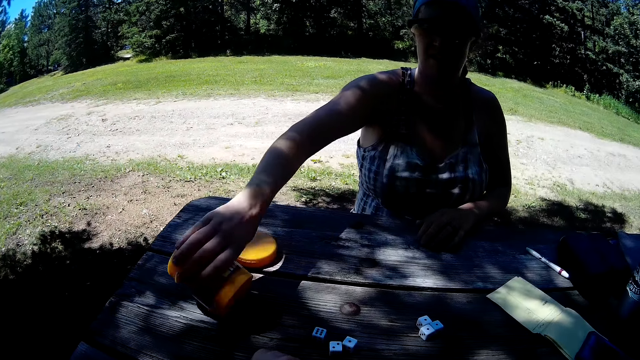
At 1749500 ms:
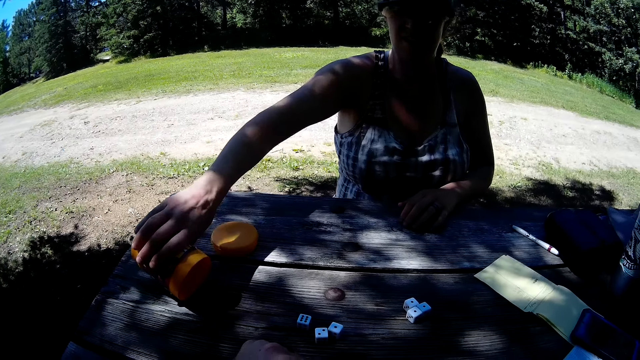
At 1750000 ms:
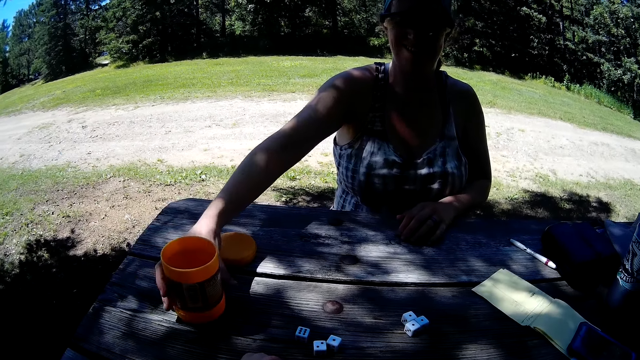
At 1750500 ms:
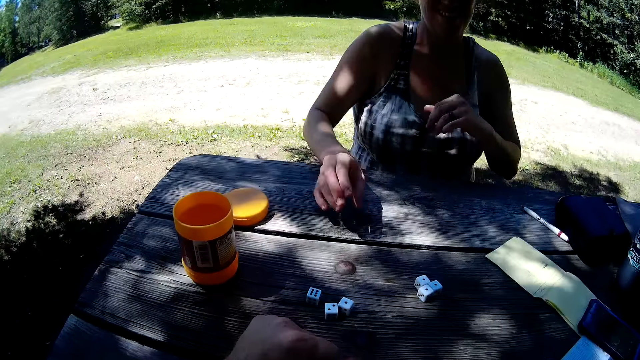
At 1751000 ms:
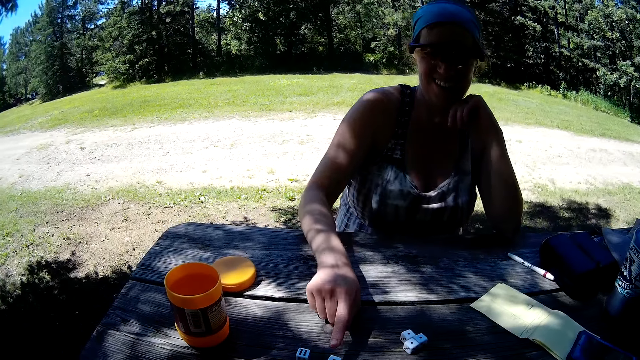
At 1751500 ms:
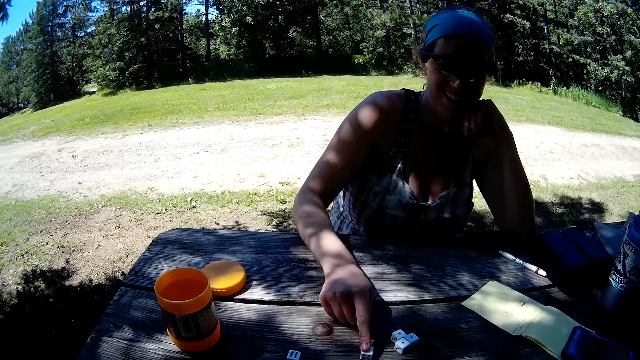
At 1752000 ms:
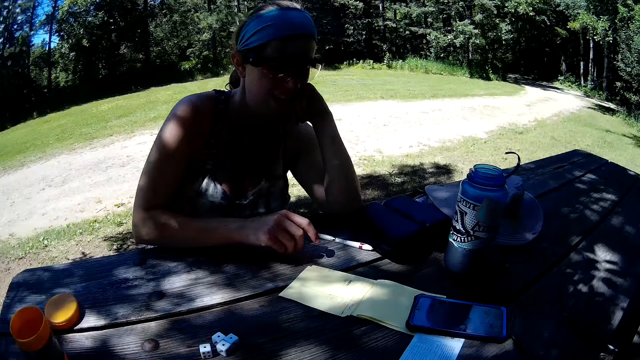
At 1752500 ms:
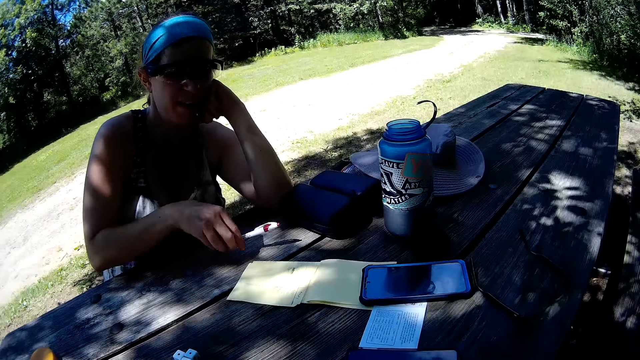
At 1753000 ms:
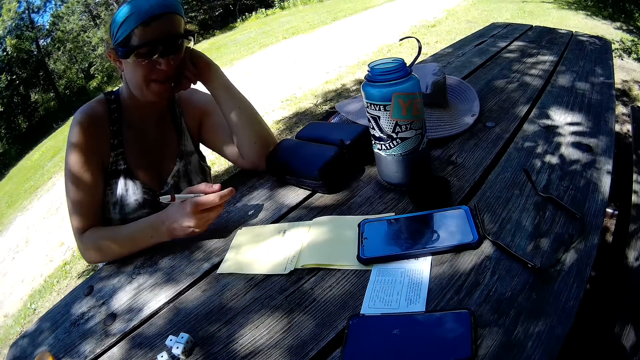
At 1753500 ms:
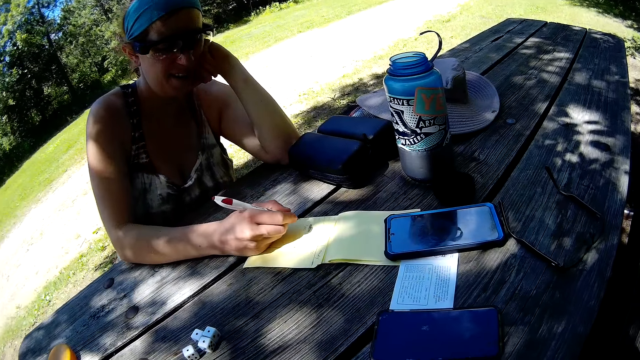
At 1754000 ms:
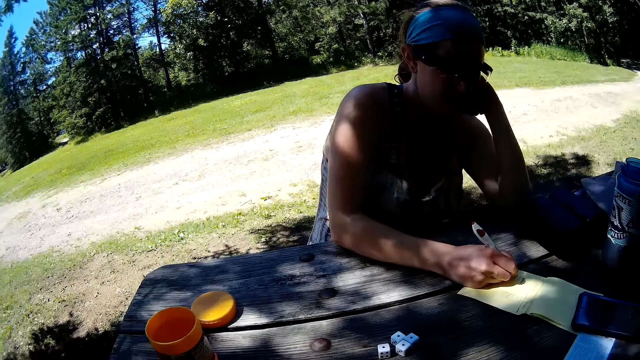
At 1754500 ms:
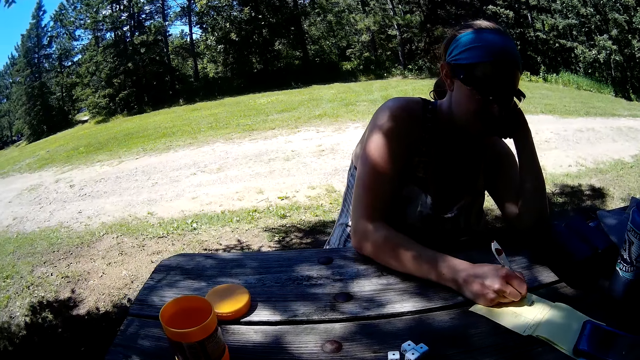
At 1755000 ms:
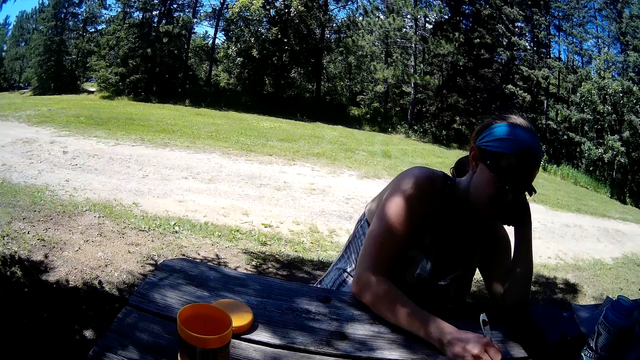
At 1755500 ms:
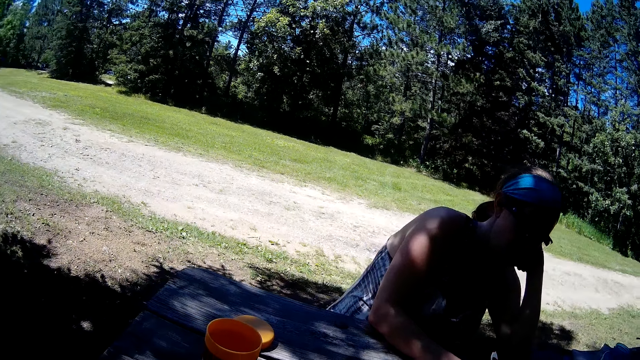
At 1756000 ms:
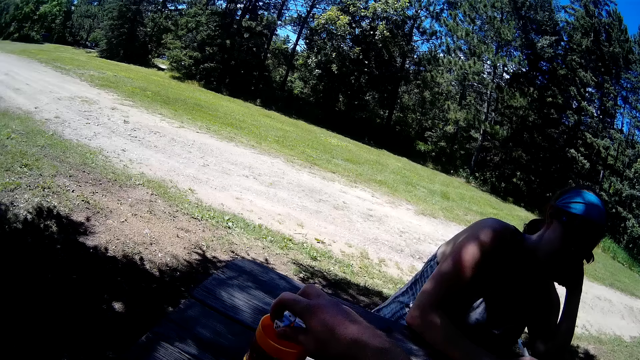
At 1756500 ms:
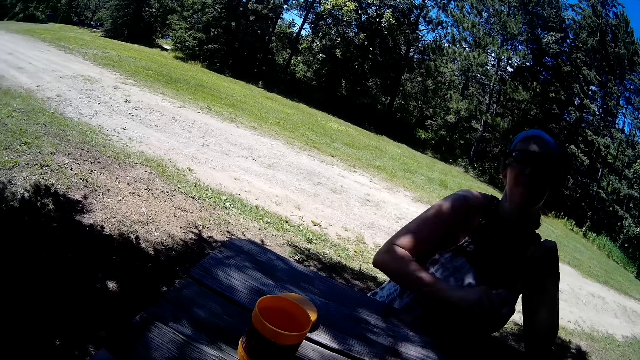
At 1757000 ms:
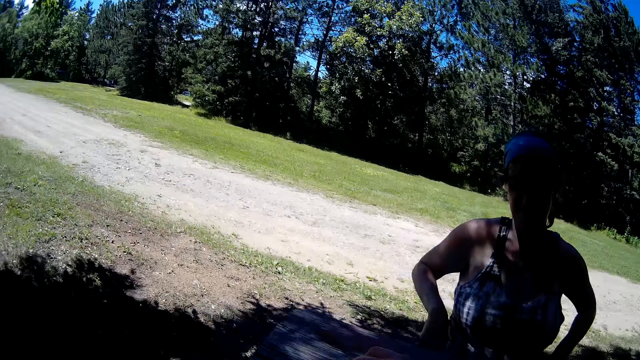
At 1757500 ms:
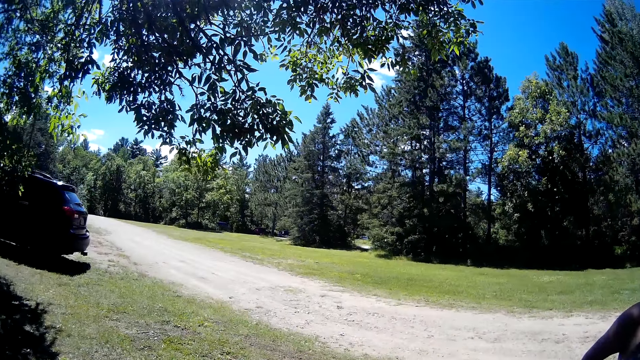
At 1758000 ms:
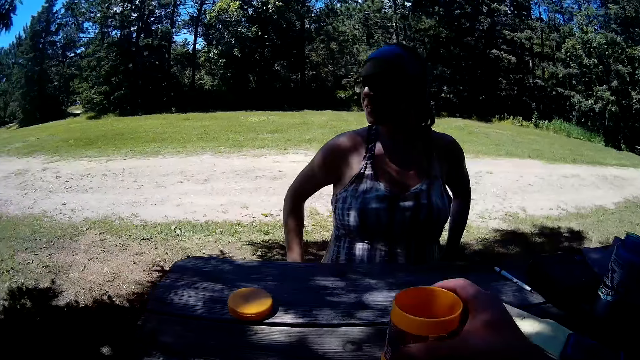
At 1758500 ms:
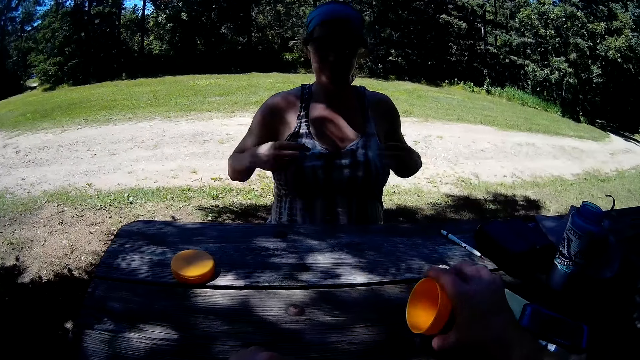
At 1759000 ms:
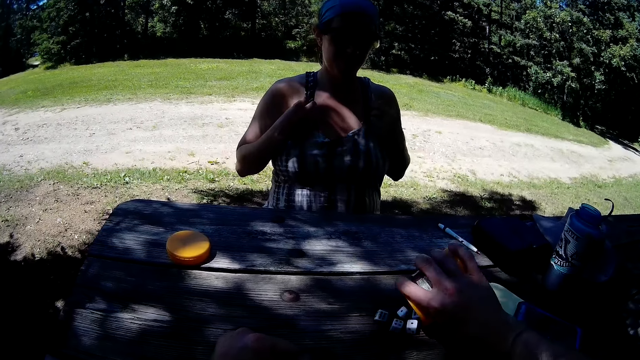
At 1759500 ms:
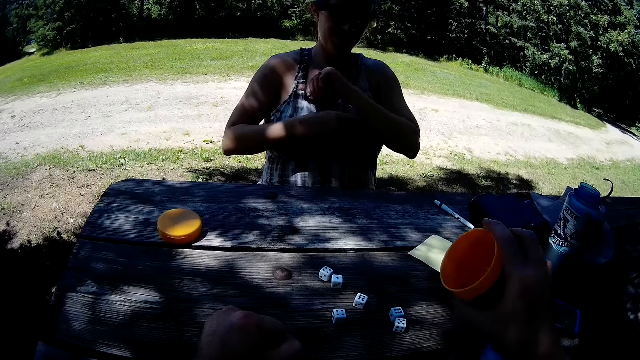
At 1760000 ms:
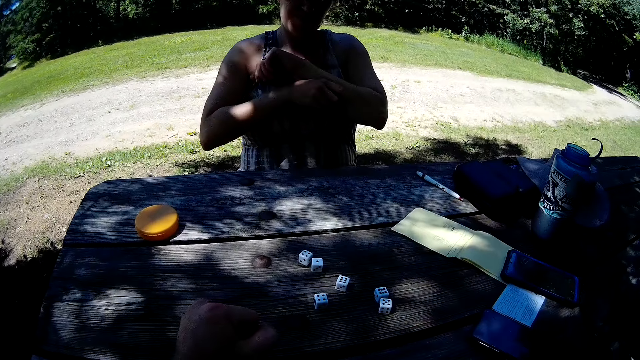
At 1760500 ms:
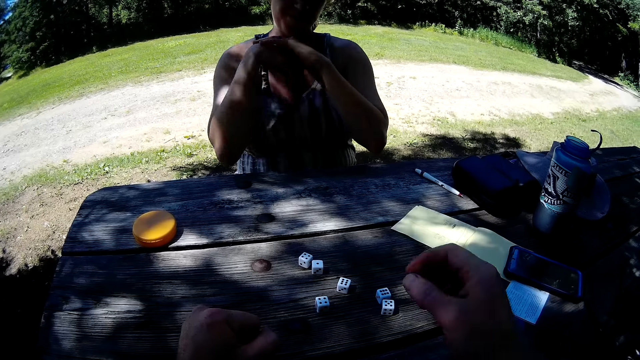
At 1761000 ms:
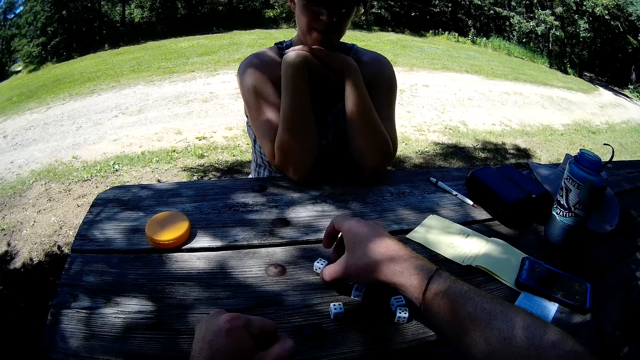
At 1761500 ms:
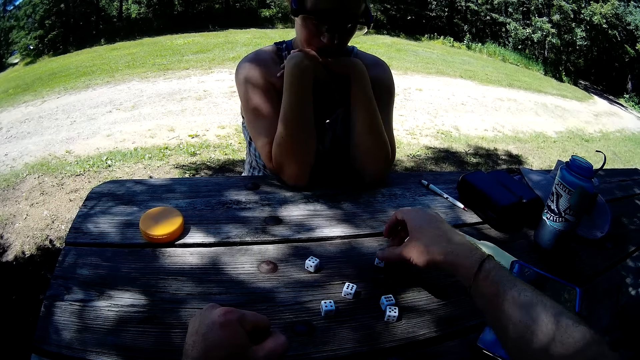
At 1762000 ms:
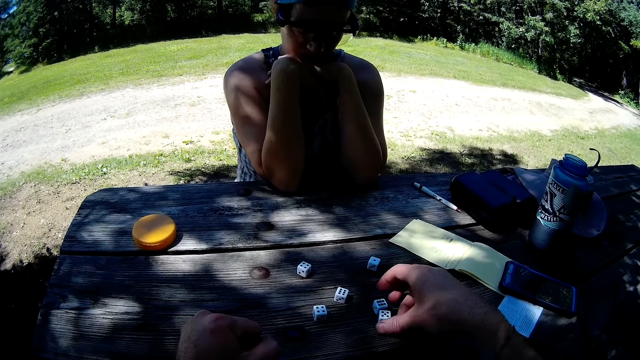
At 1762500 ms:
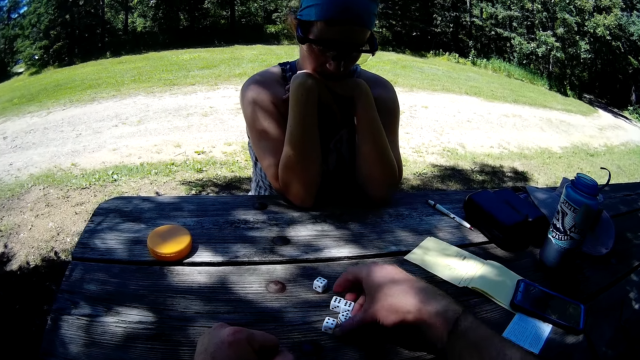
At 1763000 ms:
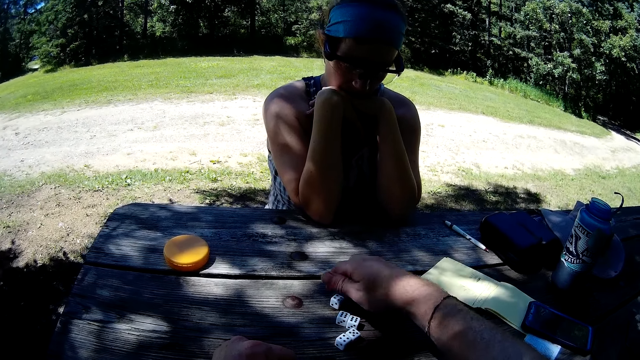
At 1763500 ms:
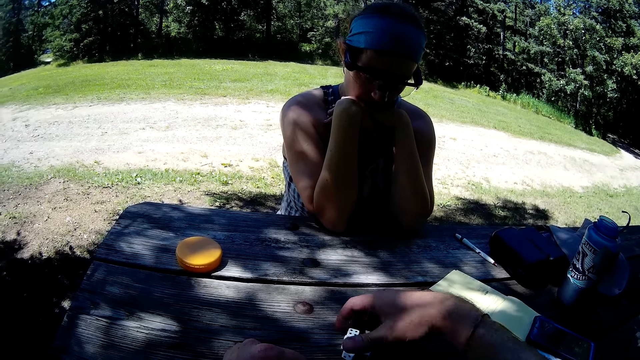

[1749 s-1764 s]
The woman pours the dice on the table and drops the container on the table. She moves the dice. She picks up the pen from the table. She writes on the jotter on the table. The camera wearer puts dice into the container. They shake the container with the dice. They pour the dice on the table. They move a die on the table. They gather the remaining dice on the table.

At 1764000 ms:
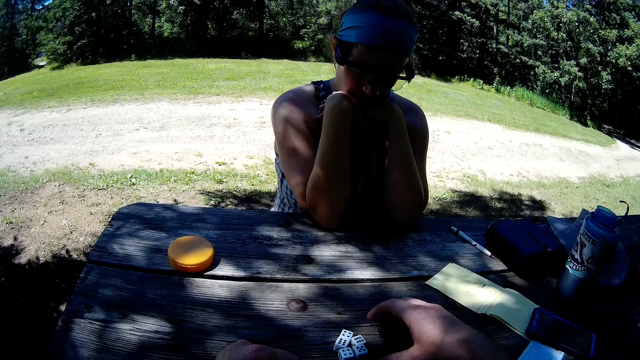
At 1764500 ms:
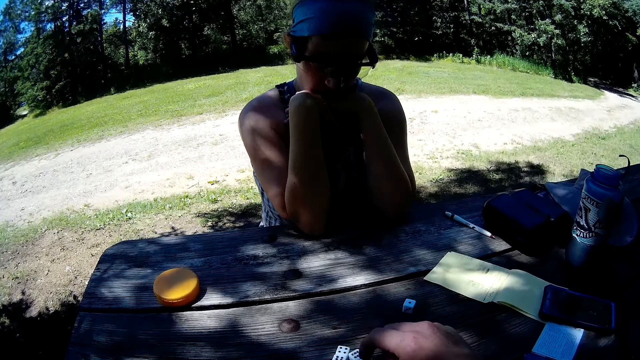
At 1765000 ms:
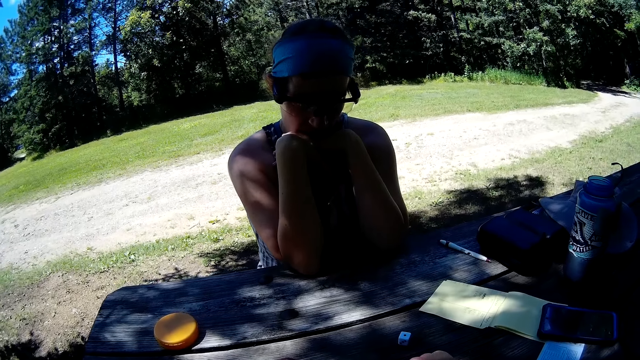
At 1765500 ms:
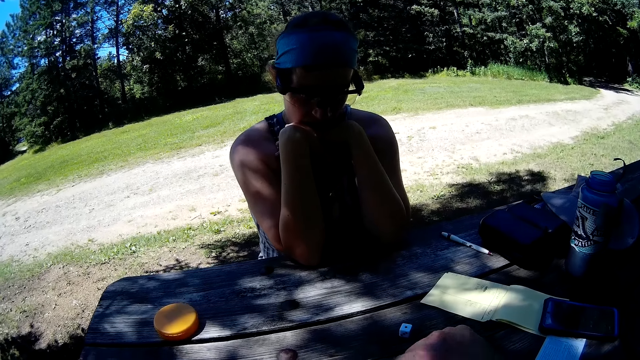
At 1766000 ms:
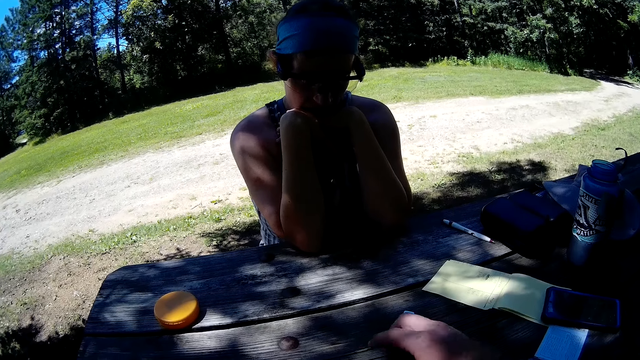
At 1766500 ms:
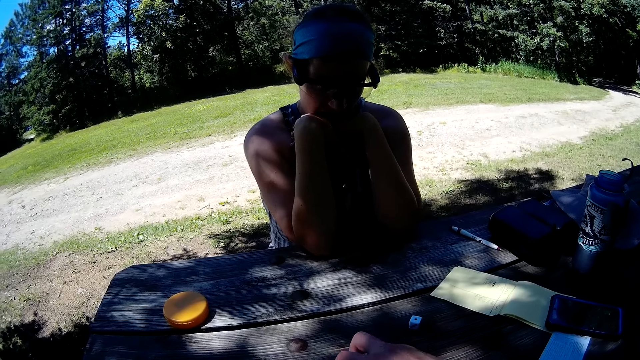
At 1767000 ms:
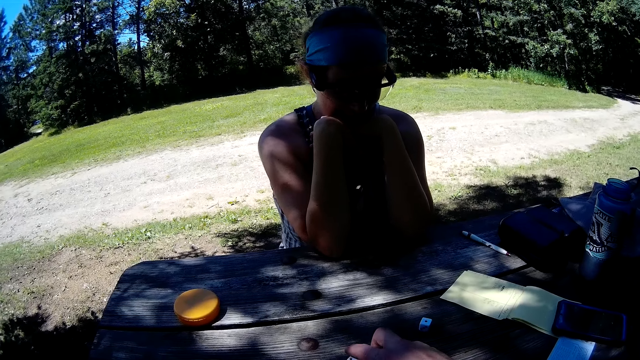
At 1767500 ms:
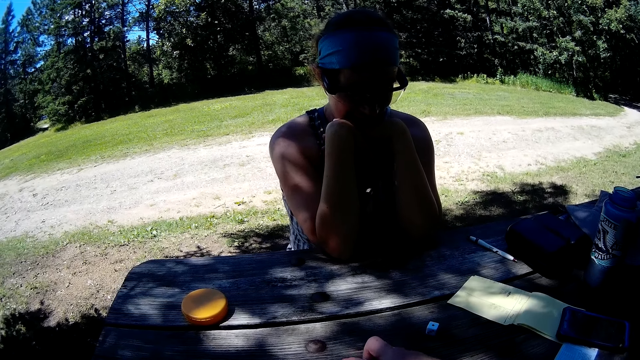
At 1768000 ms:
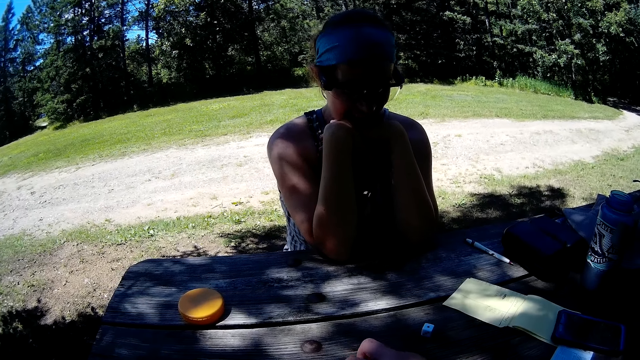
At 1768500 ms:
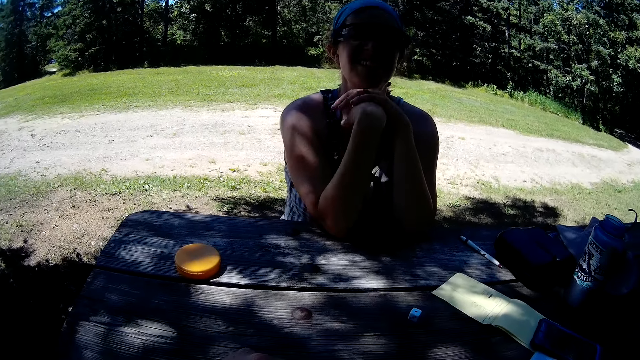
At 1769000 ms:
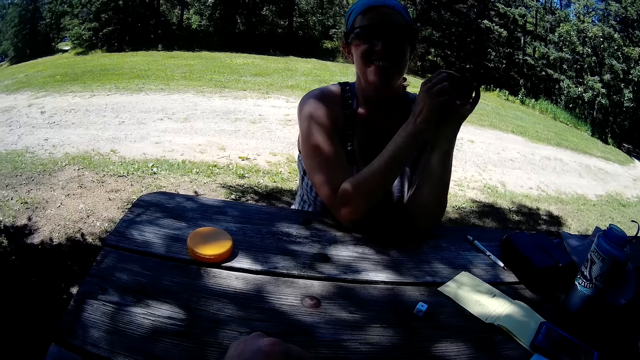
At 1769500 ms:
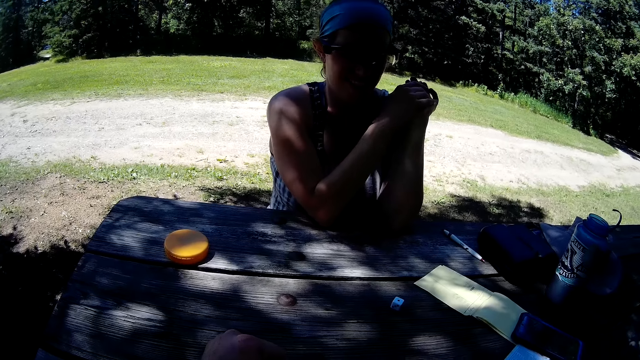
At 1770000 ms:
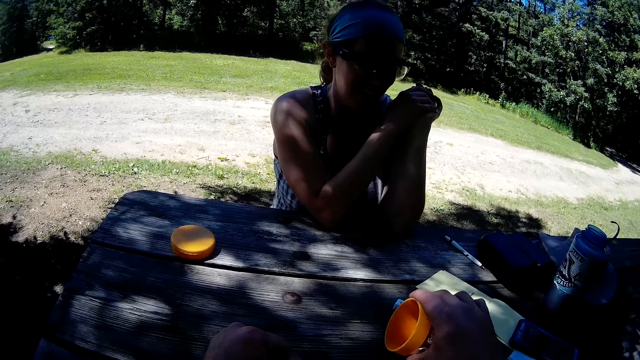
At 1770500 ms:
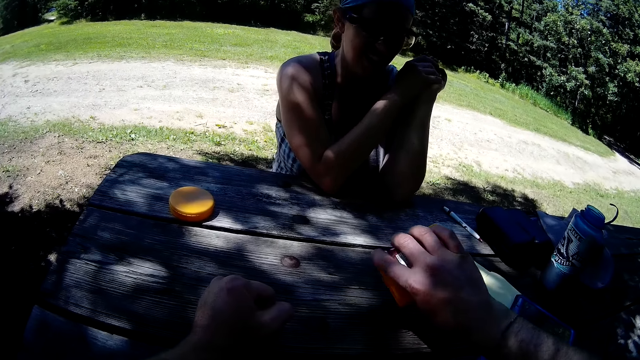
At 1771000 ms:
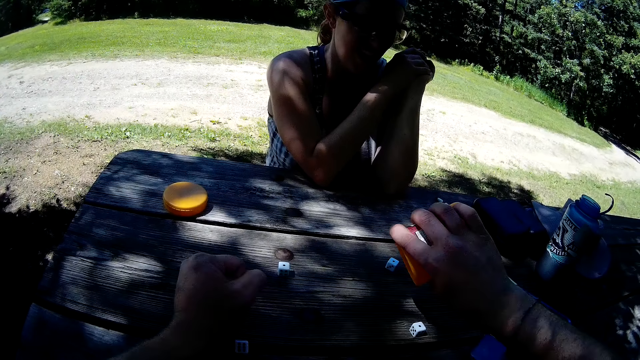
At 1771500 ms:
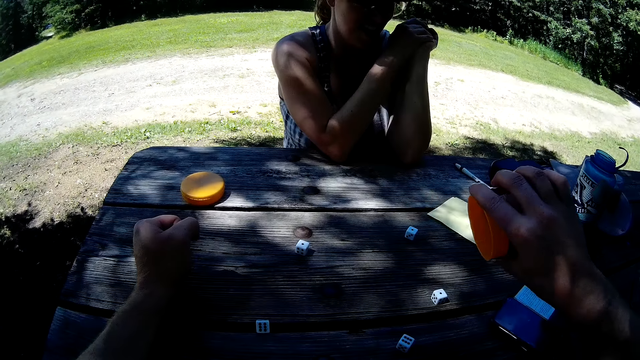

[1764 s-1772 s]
The camera wearer picks the dice. They put the dice into the container. They shake the container with the dice. They pour the dice on the table.
